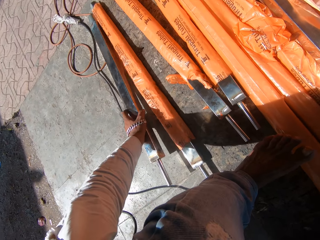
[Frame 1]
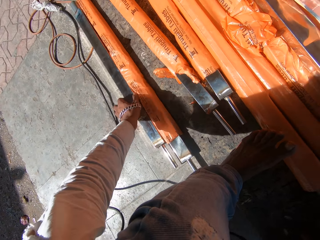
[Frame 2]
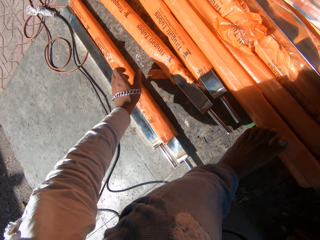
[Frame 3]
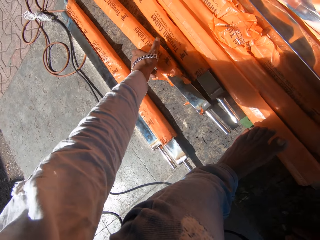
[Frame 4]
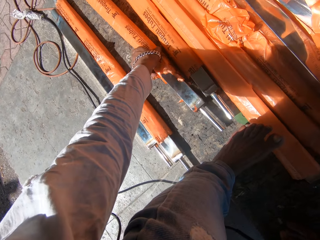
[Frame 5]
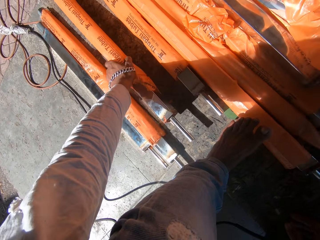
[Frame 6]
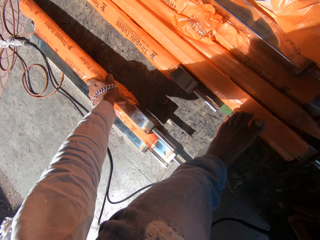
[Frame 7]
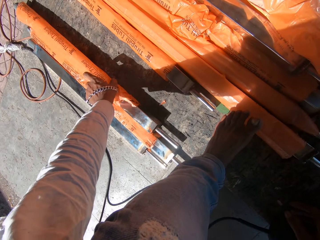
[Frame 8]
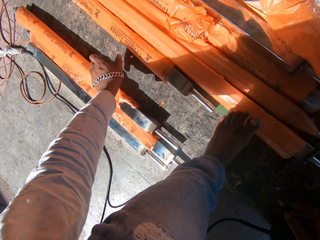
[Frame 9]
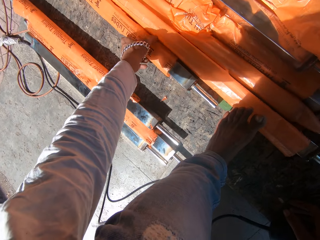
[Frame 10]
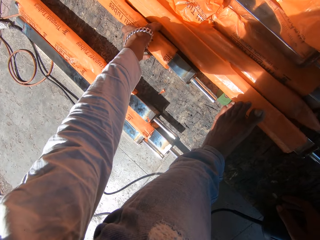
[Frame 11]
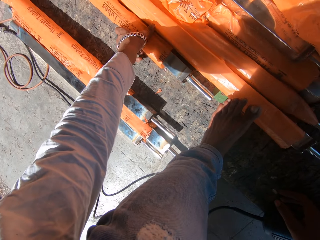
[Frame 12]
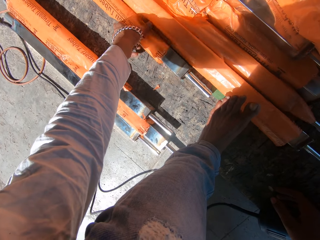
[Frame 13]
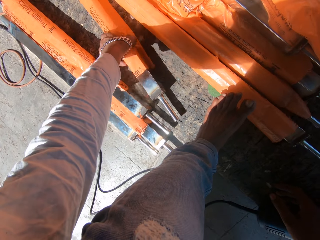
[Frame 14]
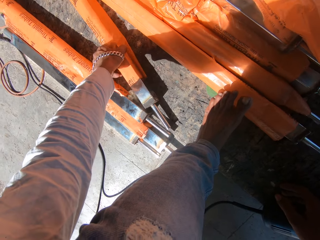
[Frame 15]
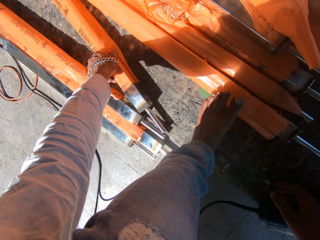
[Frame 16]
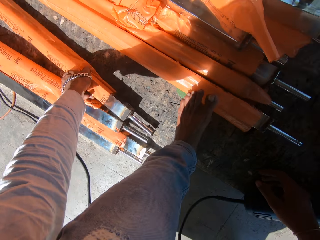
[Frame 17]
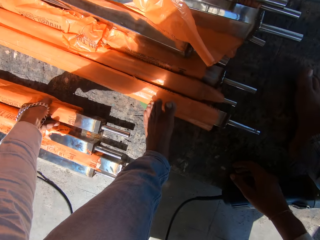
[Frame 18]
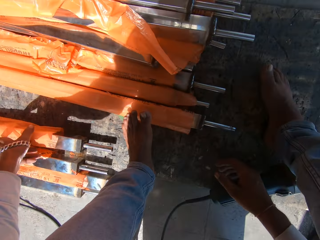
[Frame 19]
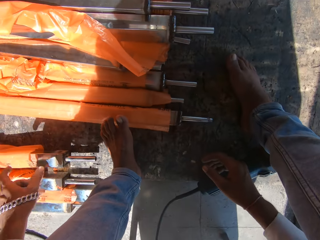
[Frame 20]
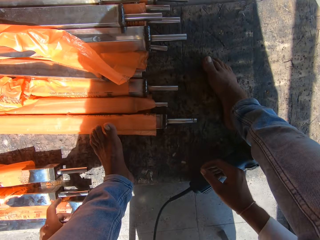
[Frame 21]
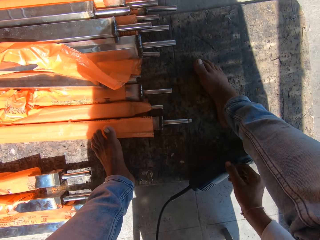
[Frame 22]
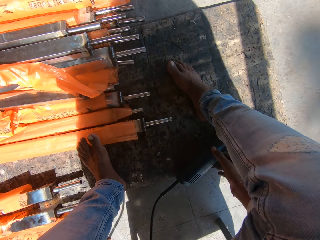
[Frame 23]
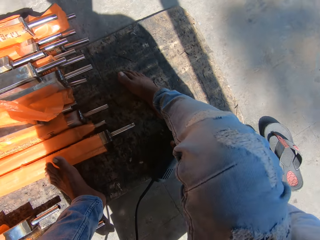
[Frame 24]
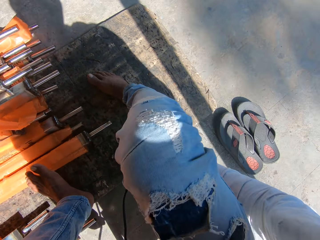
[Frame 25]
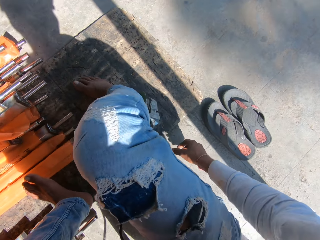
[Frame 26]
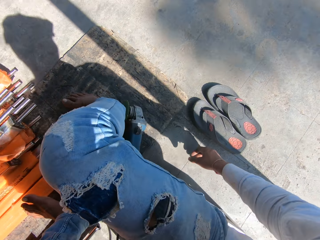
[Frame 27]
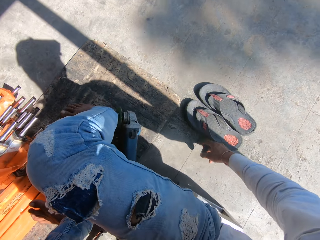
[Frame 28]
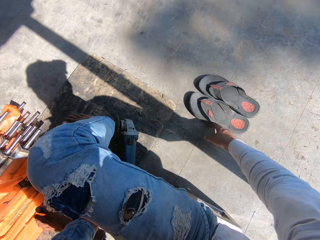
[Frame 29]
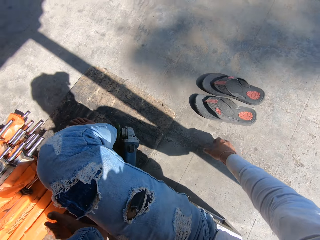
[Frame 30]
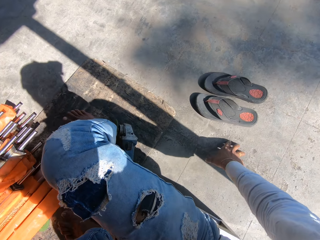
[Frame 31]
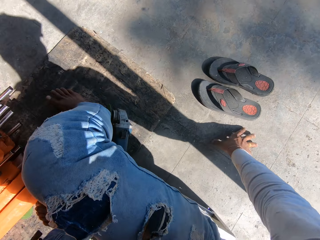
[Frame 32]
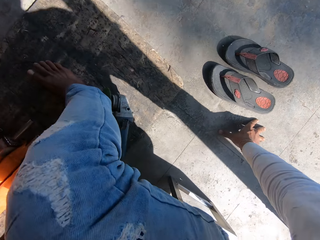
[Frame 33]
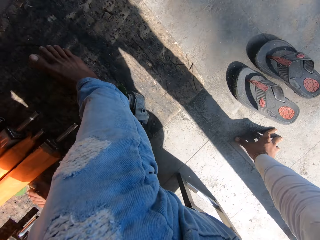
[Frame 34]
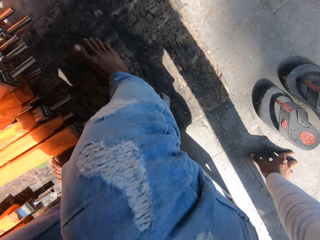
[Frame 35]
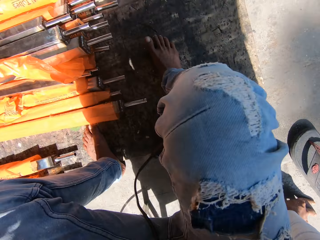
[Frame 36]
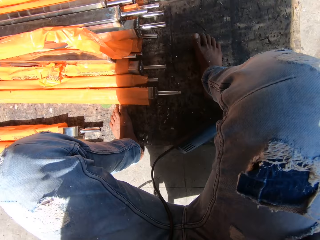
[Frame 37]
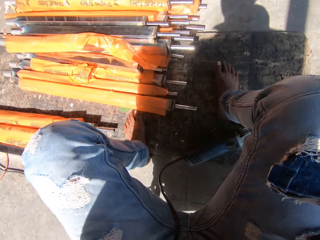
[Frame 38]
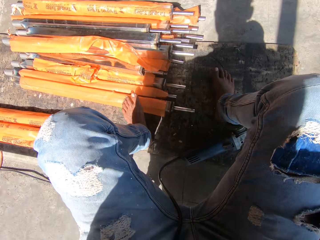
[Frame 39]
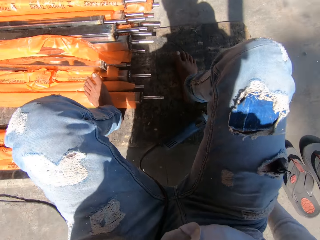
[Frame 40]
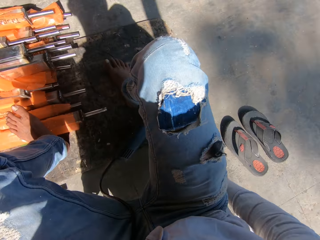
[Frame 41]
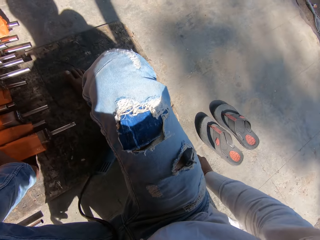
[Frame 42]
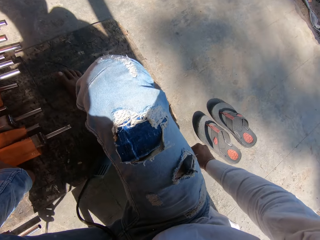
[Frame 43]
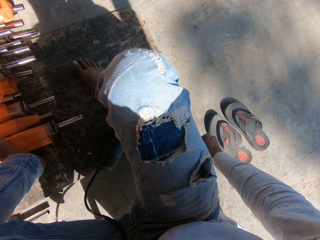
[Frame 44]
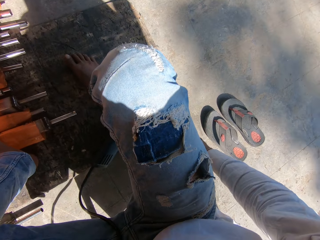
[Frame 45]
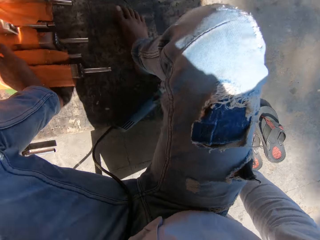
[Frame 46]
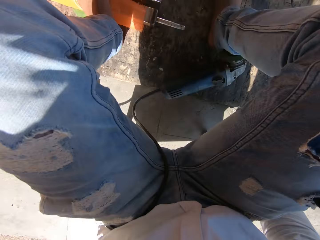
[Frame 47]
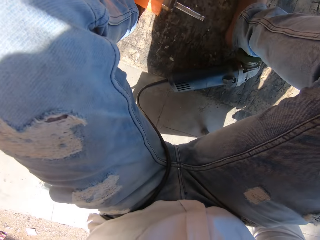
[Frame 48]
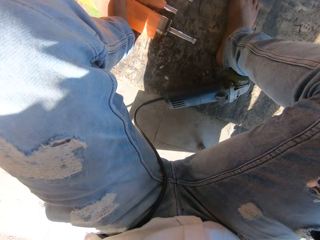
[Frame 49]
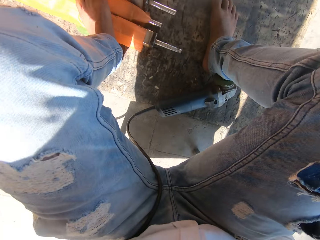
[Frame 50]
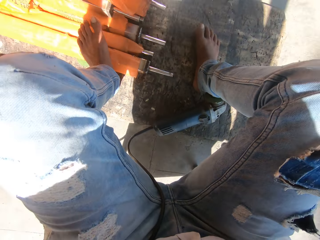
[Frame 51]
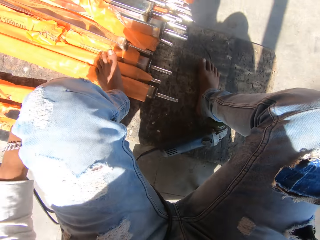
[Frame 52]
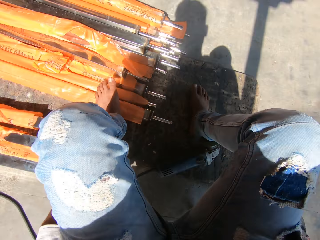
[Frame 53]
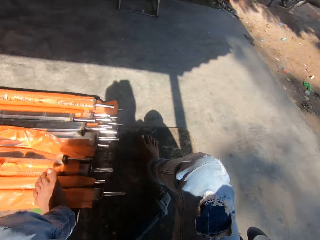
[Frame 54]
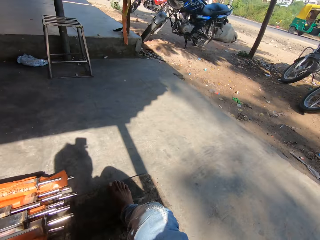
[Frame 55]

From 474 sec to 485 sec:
The camera wearer drops the metal tube on the floor with his left hand. He picks up the metal tube from the floor with his left hand. He pulls the tirupati tubes. He drops the metal tube on the floor with his left hand. He moves the metal tube on the floor with his left hand. He moves a pair of slippers on the floor with his left hand. He moves the chair along the floor with his body. He looks around.

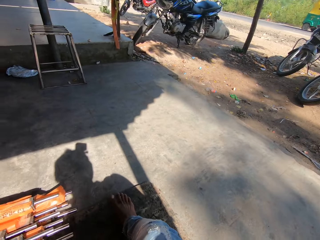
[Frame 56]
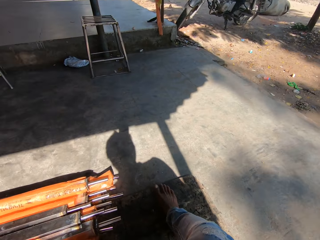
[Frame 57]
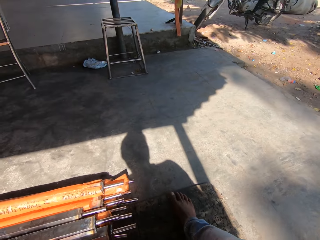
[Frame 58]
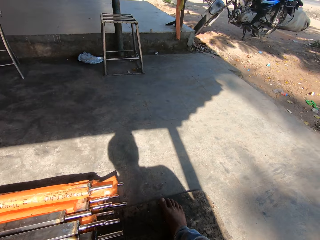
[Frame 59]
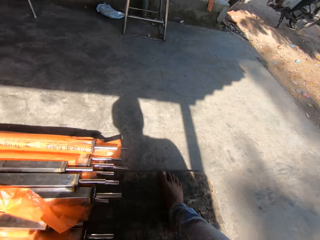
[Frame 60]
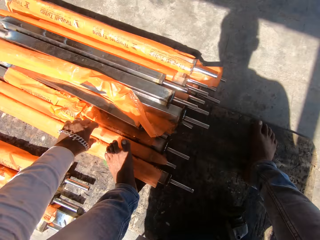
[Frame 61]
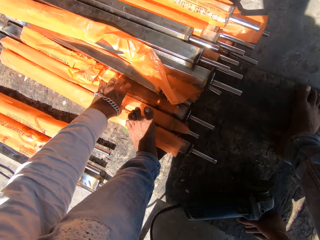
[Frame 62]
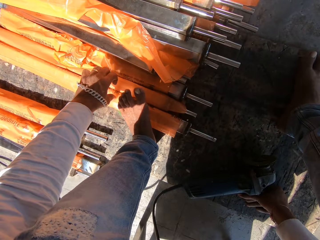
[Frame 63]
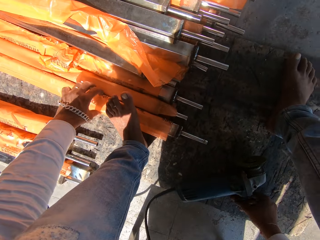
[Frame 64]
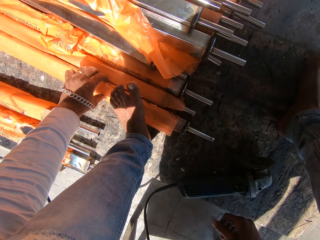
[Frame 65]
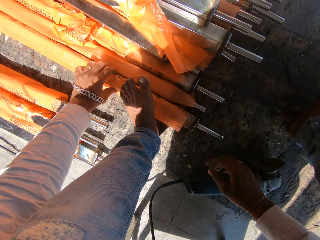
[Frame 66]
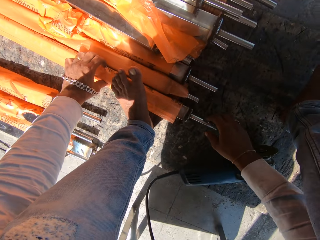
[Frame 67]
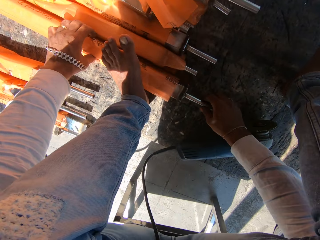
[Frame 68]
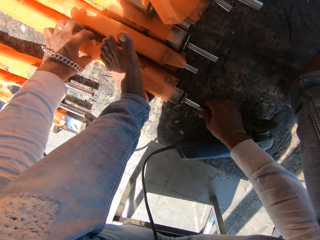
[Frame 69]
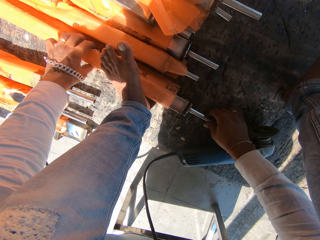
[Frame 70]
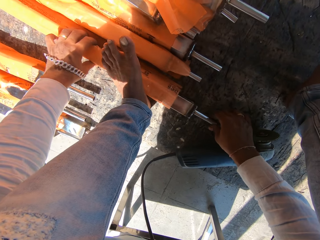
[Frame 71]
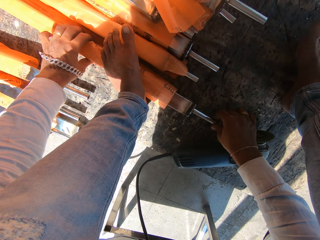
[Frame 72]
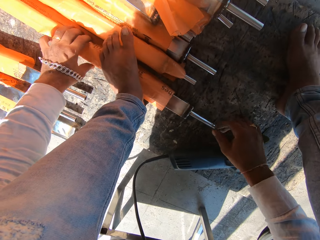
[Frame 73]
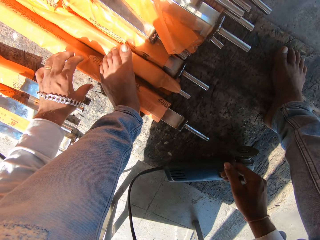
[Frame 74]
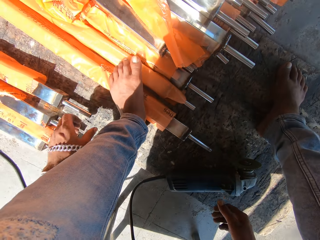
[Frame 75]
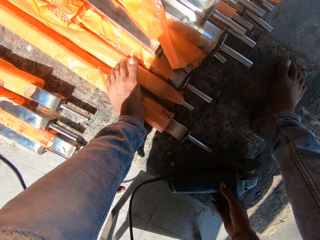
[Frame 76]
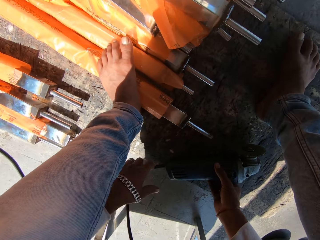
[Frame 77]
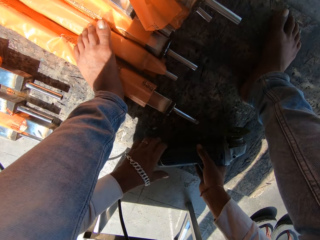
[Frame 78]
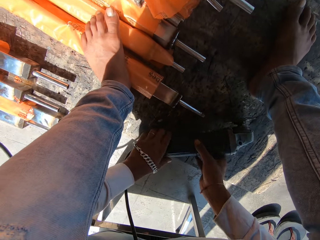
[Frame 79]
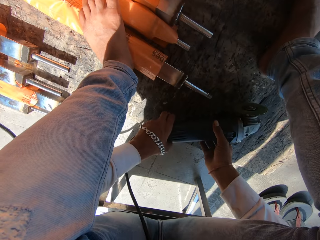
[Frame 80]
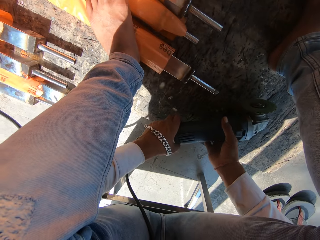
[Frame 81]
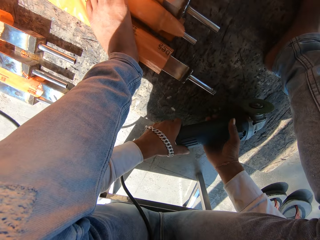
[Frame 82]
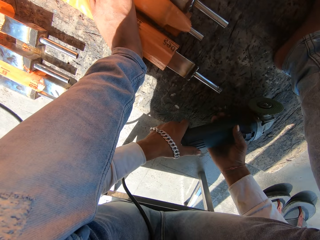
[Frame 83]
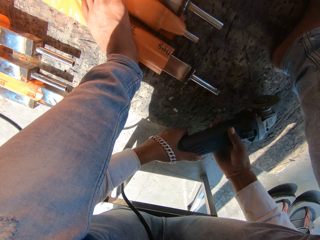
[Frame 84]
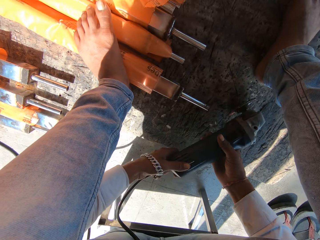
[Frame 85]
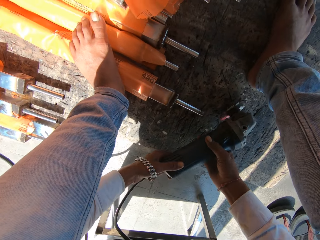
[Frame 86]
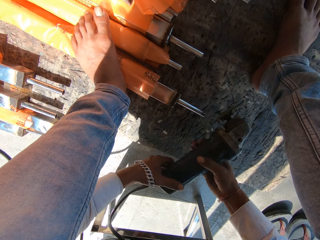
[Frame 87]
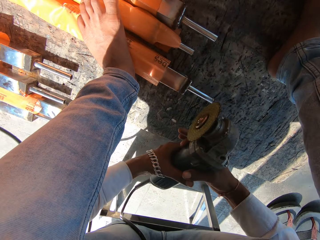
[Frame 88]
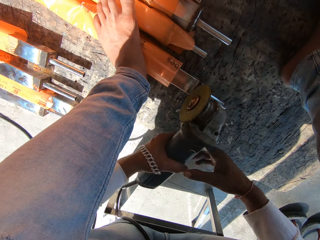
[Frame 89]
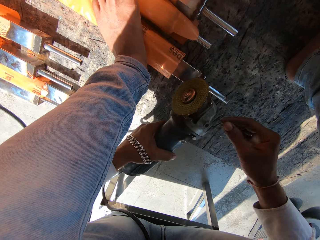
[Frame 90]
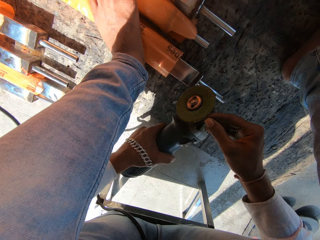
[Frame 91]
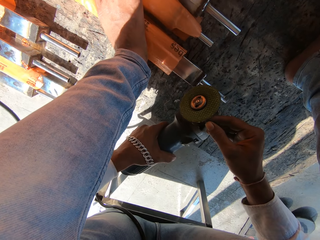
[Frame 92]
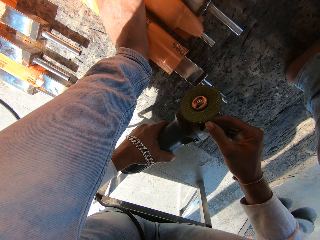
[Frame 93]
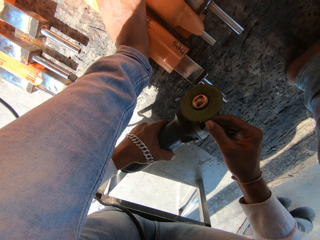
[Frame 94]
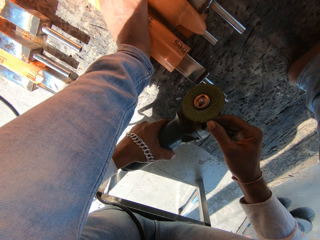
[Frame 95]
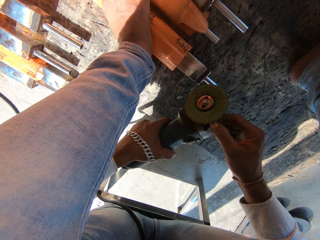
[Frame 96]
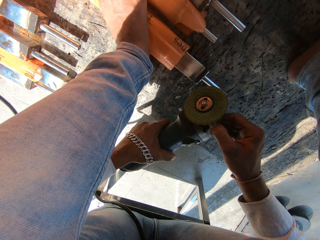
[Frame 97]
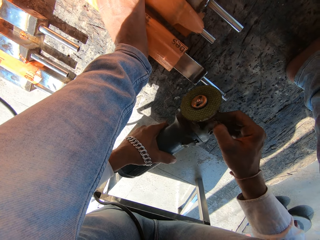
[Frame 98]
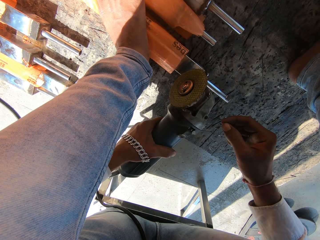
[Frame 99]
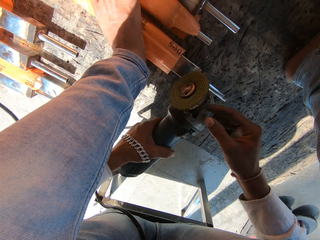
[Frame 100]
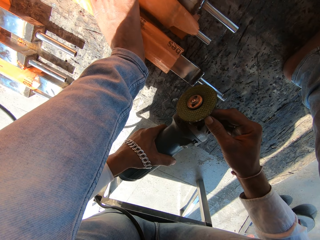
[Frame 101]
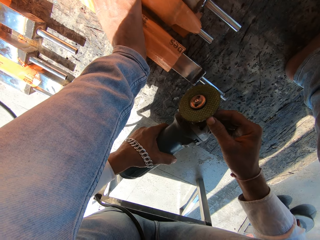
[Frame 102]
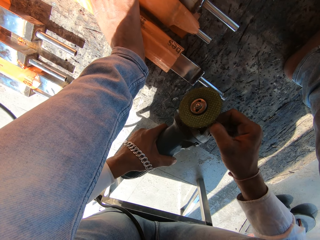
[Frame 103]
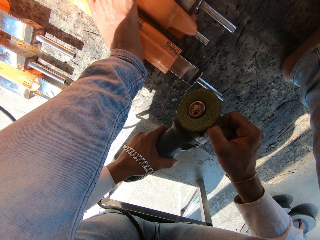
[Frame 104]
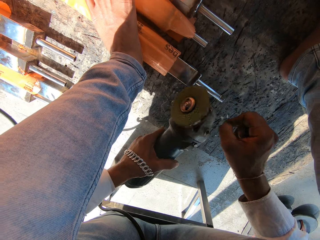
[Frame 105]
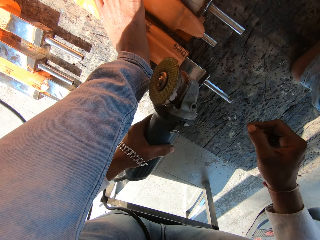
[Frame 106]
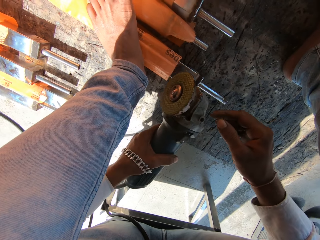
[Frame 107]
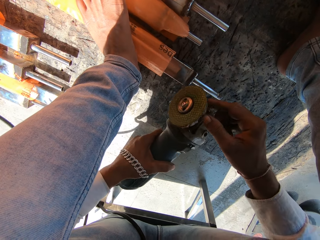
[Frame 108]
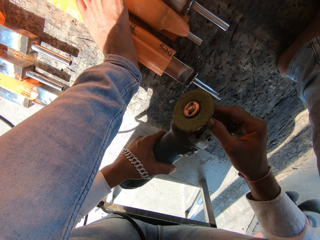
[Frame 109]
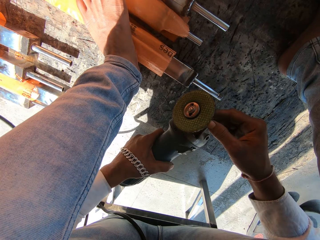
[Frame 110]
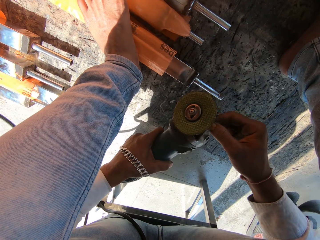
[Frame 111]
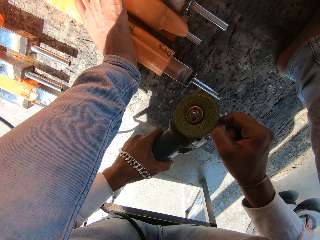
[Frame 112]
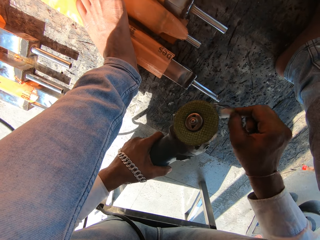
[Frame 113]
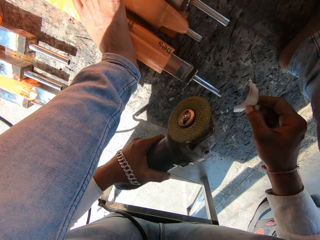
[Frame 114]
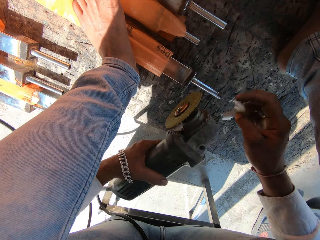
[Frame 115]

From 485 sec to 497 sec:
The camera wearer holds a metal tube on the floor with his left hand. He touches the tirupati tube. He pulls the metal tube on the floor from a protective wrap with his right hand. He holds the angle grinder on the floor with his right hand. He holds the angle grinder on the floor with both hands. He picks the angle grinder from the floor with both hands. He holds the angle grinder with his left hand. He peels the label off the blade of the angle grinder with his right hand.
